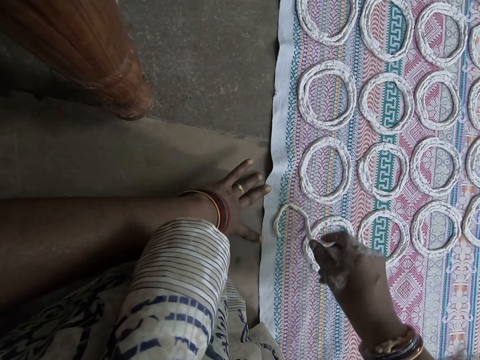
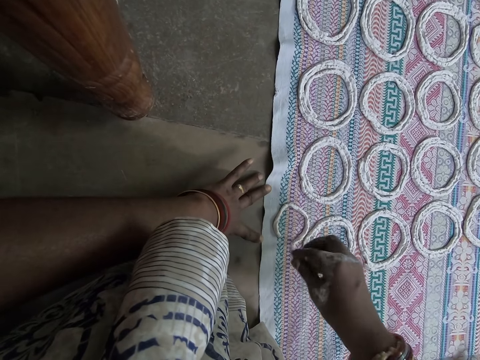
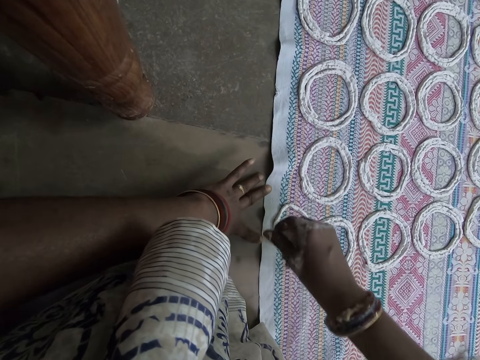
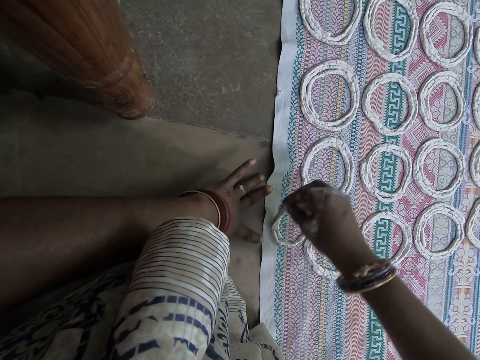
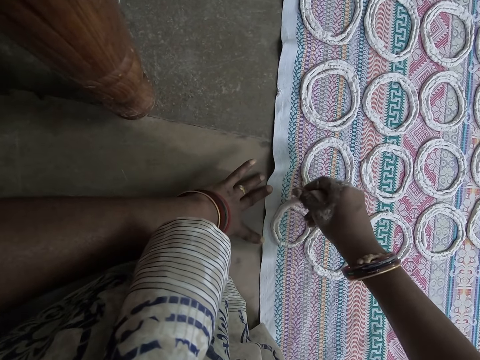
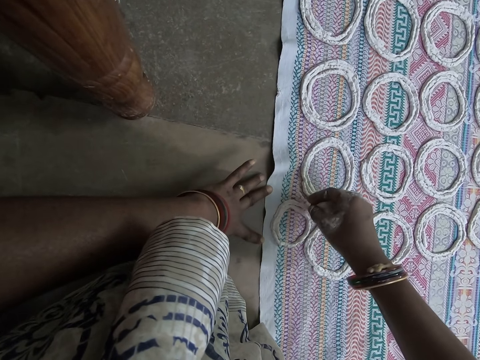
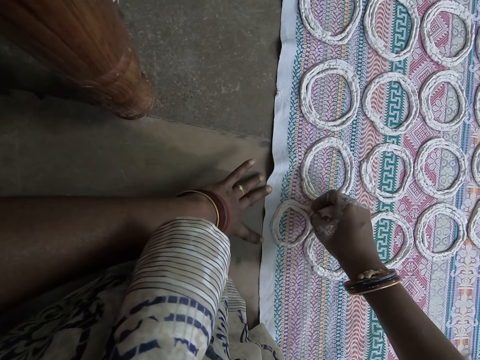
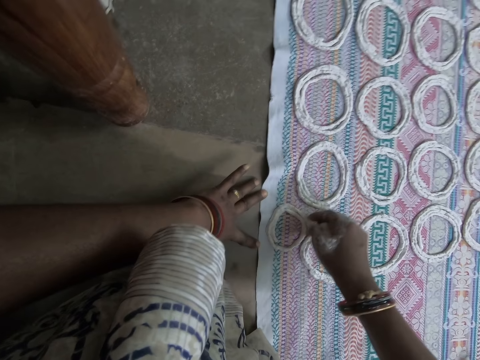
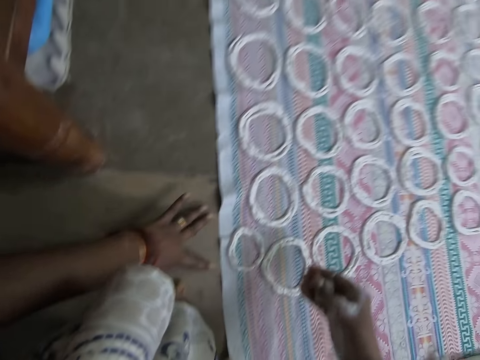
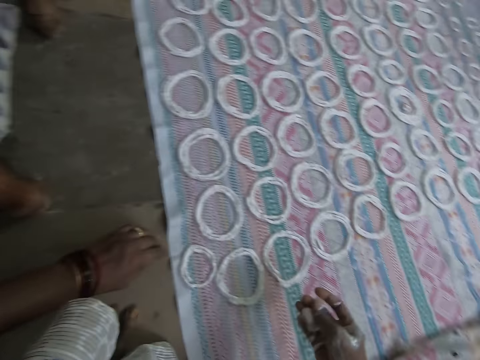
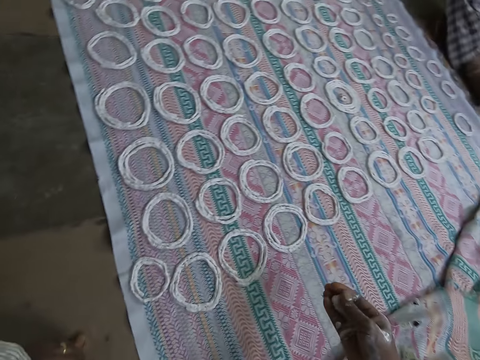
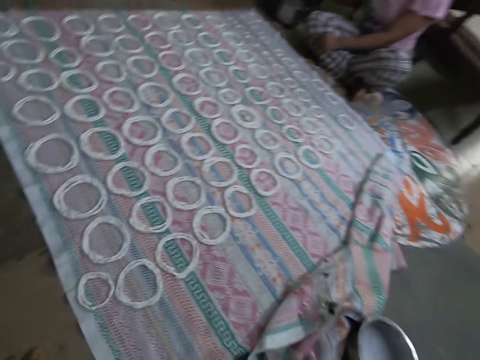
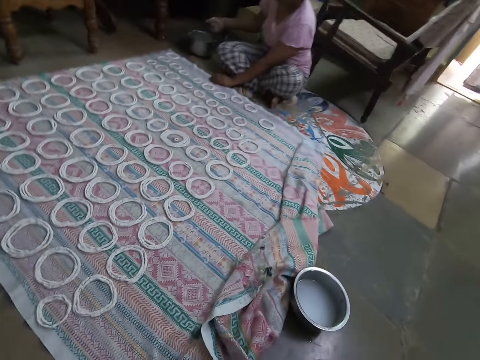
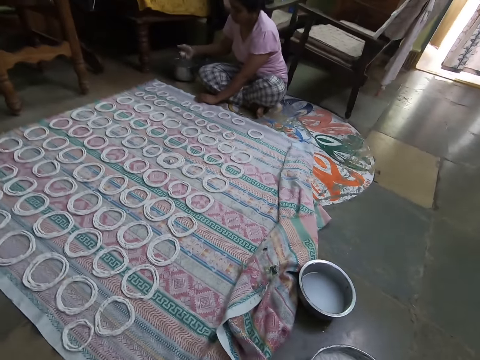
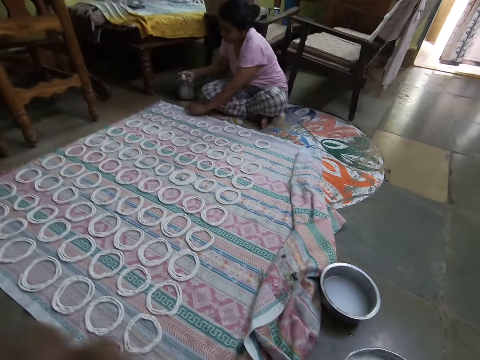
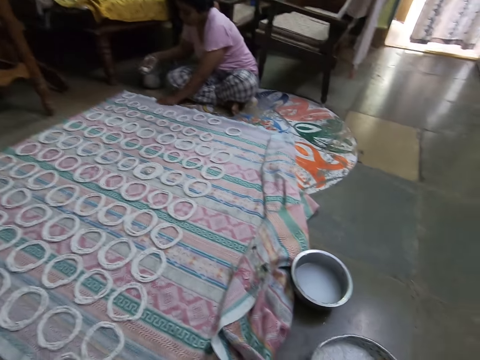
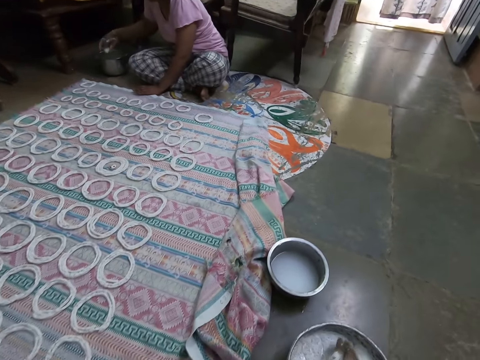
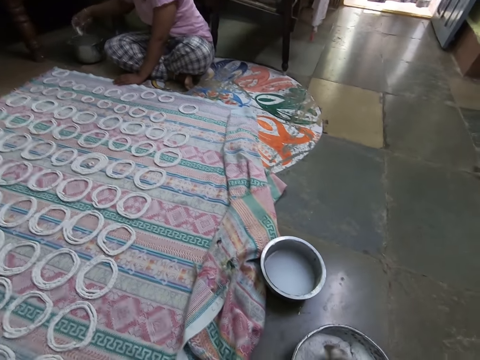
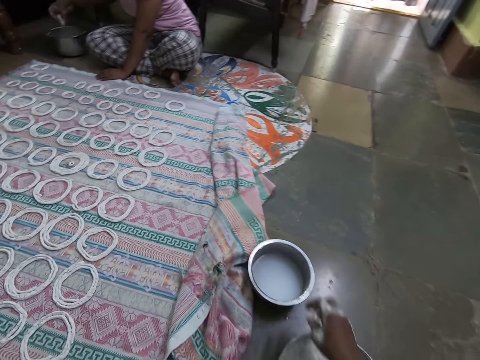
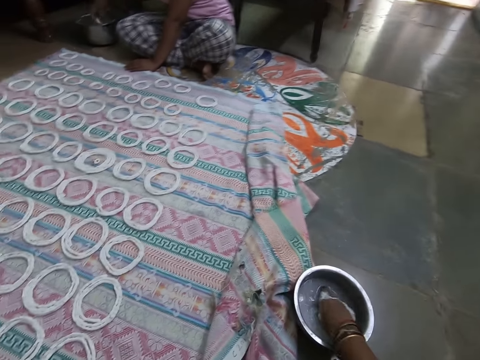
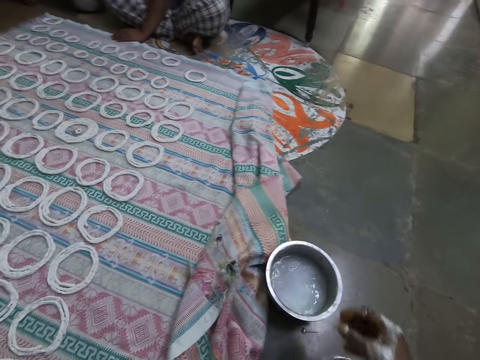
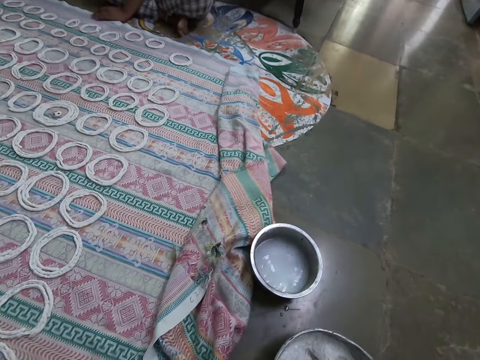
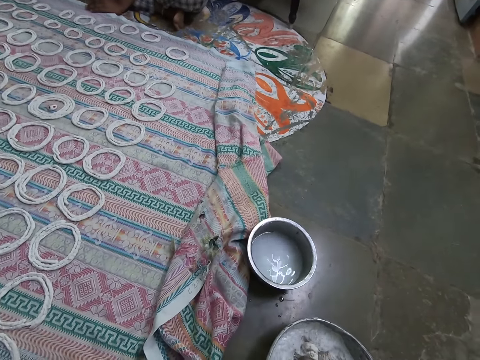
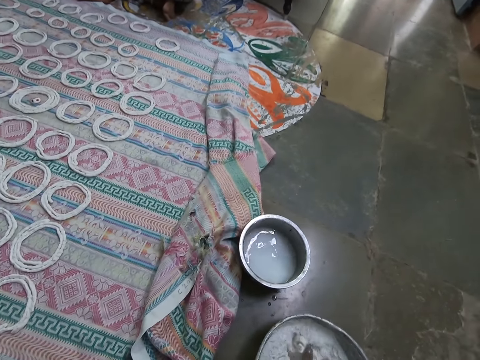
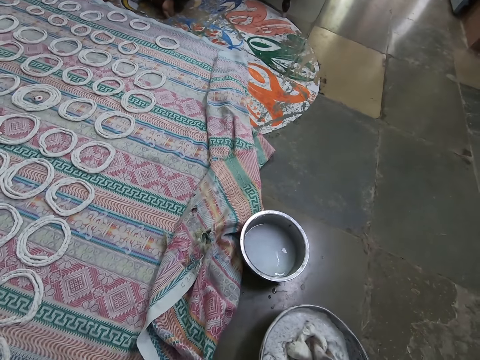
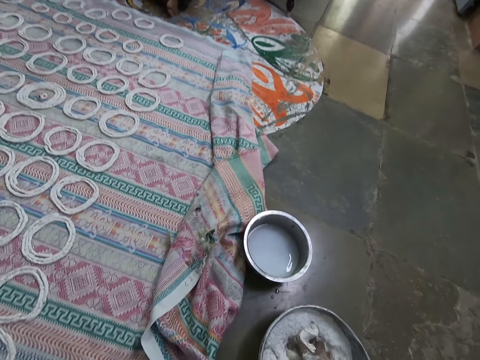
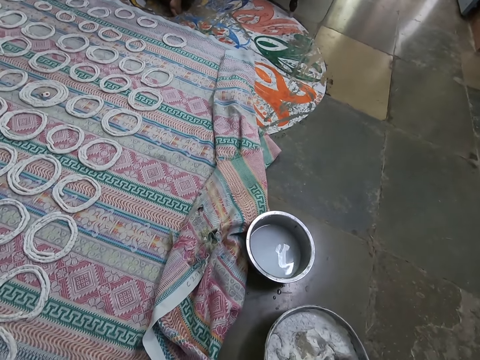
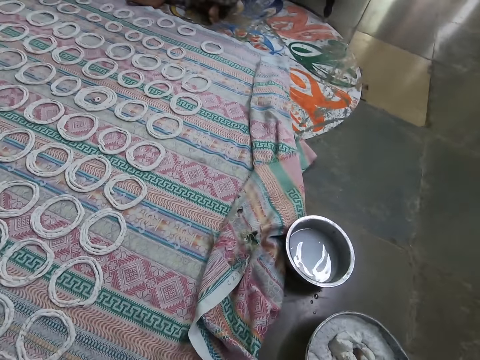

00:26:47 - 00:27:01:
The camera wearer rolls the dough. She touches the murukku paste on the mat with her right hand. She molds the murukku paste with her right hand. The woman molds the murukku paste with her right hand. The camera wearer kneads the murukku paste in the bowl with her right hand. The woman cuts the murukku paste with her right hand. The camera wearer rinses her right hand in a bowl of water on the floor. She kneads the murukku paste in the bowl with her right hand.

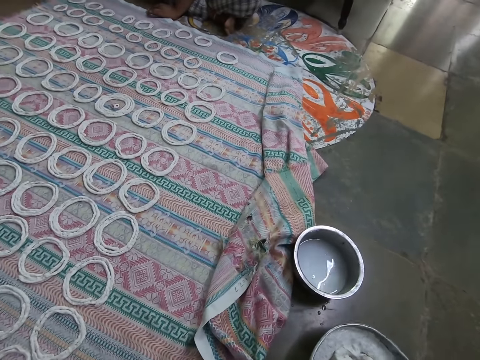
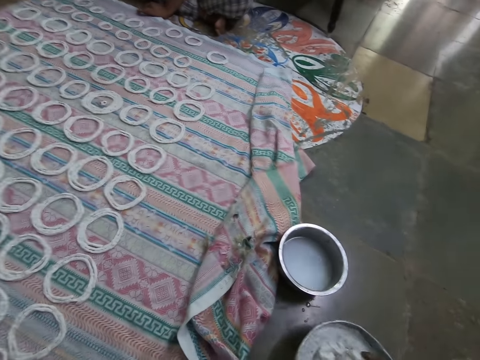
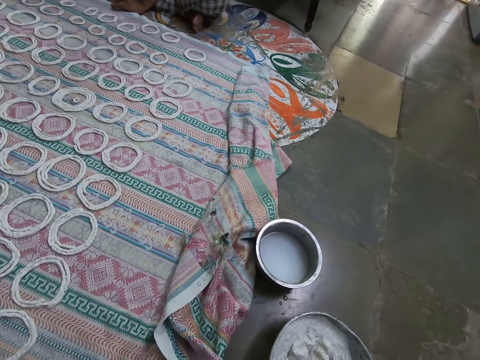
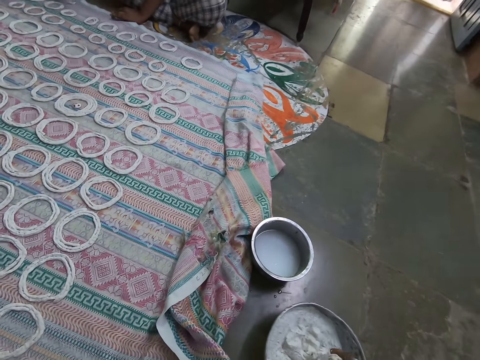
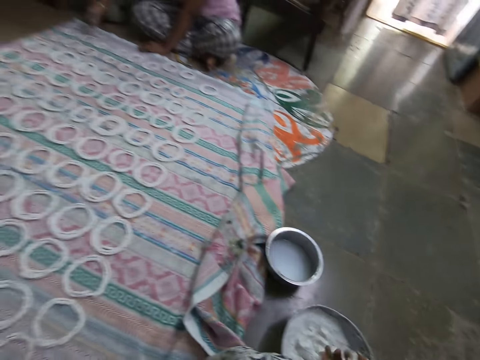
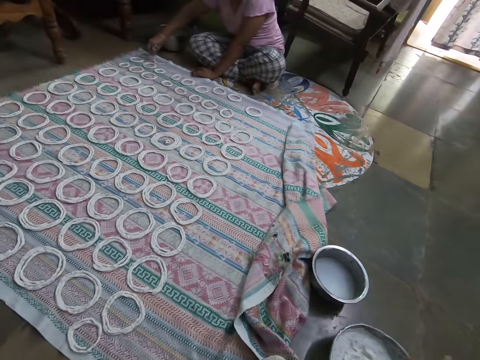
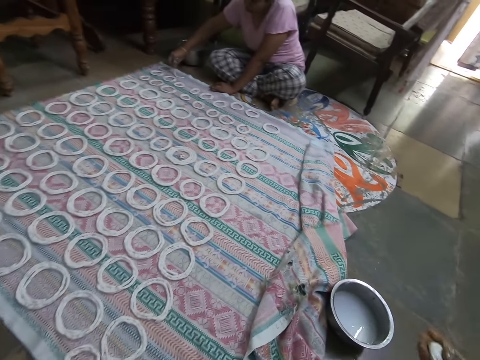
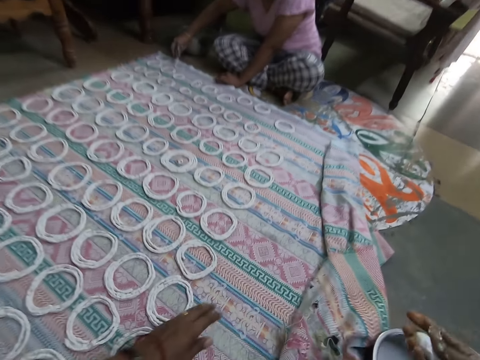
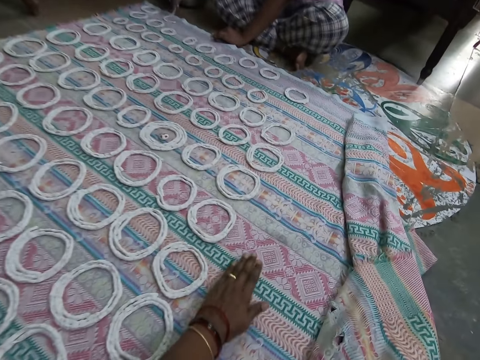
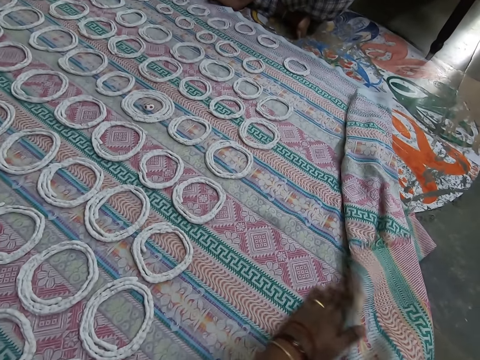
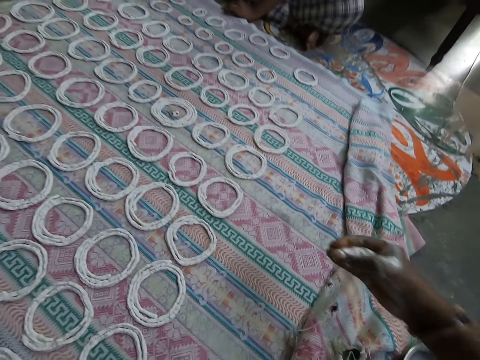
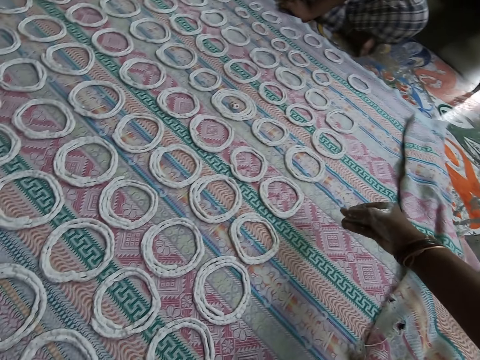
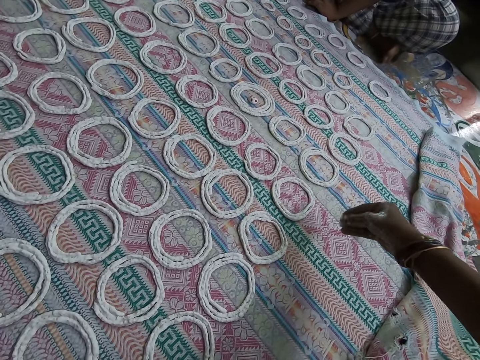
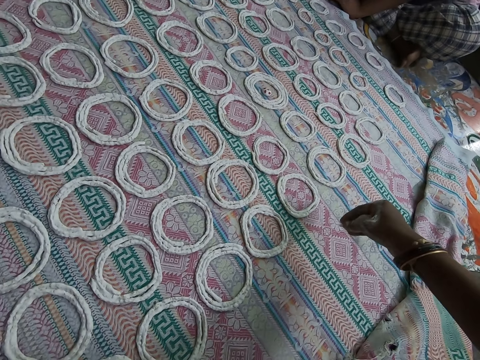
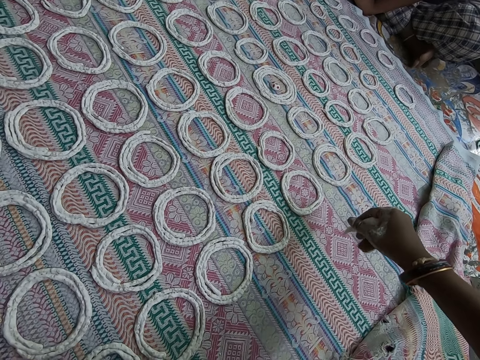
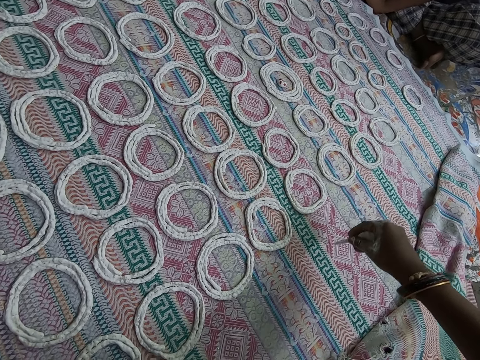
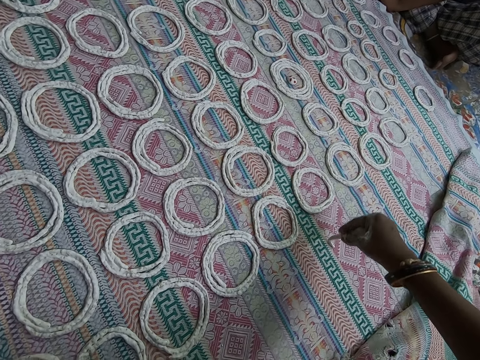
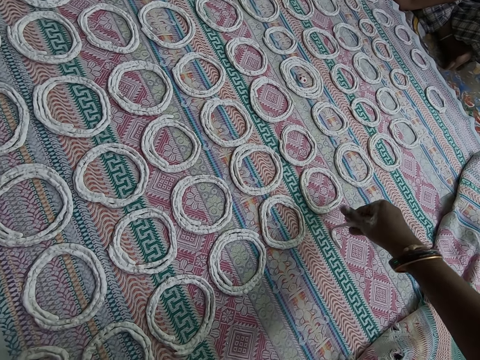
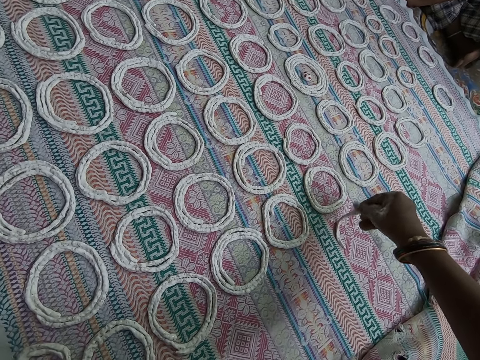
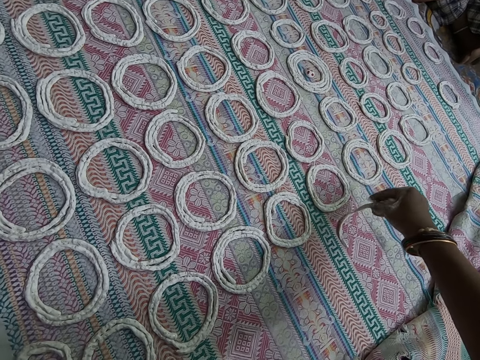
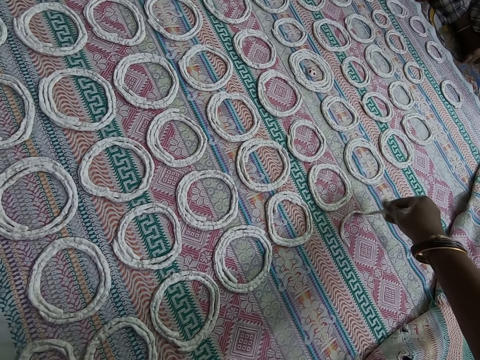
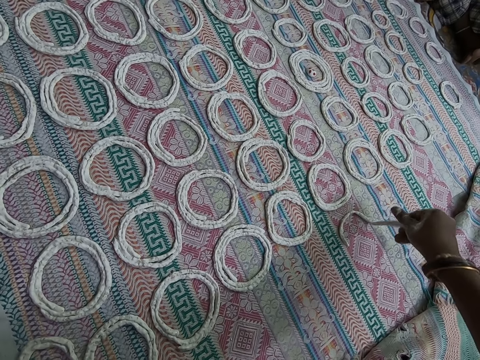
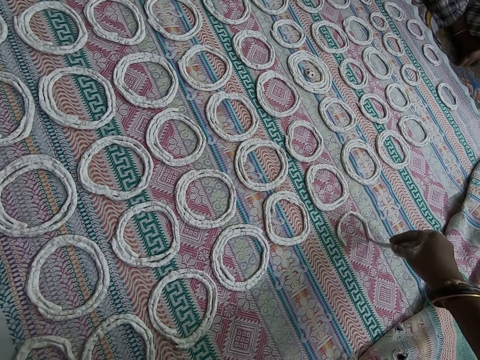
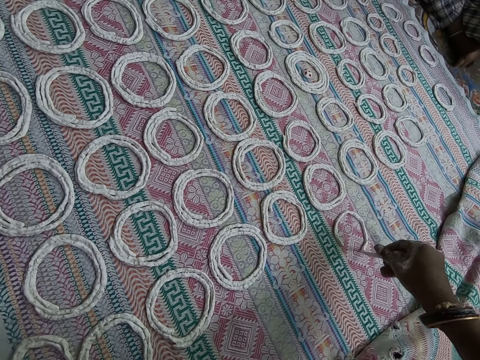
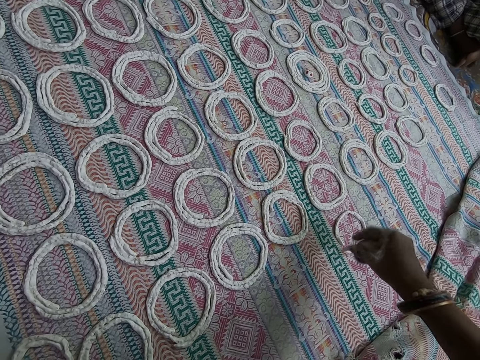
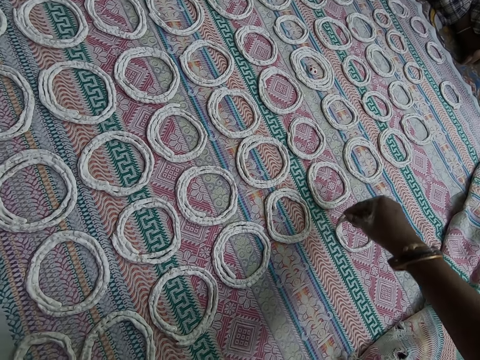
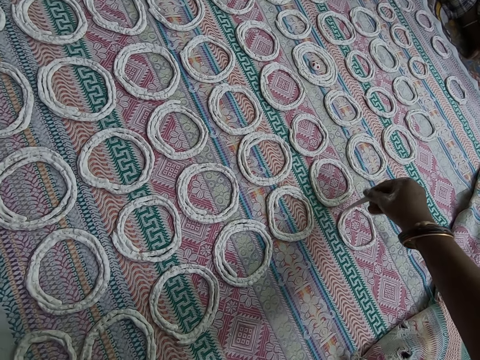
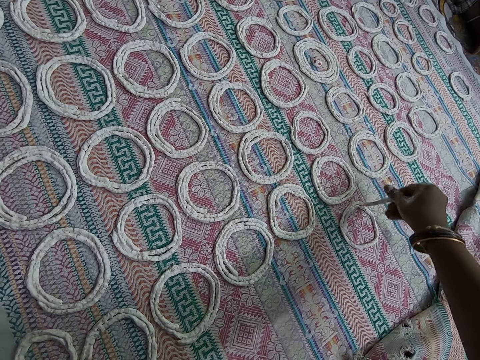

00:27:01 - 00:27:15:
The woman curls the murukku paste on the mat with her right hand. The camera wearer packs the murukku paste from the bowl on the floor with her right hand. She picks the dough. She touches the mat on the floor with her left hand. She molds the murukku paste with her right hand. She curls the murukku paste on the mat with her right hand.
